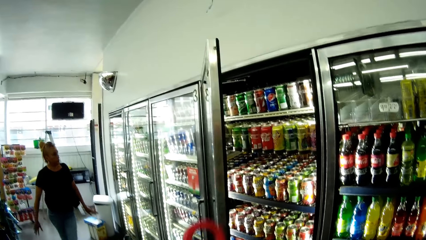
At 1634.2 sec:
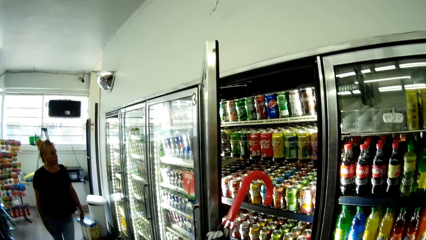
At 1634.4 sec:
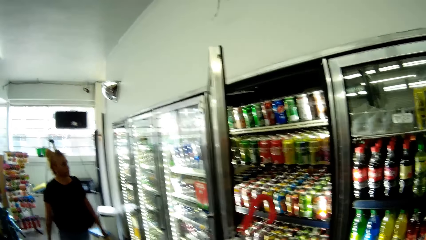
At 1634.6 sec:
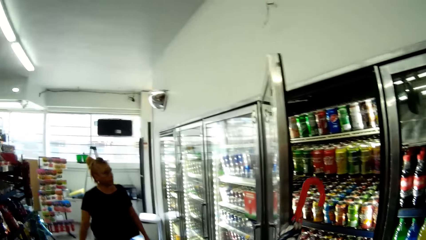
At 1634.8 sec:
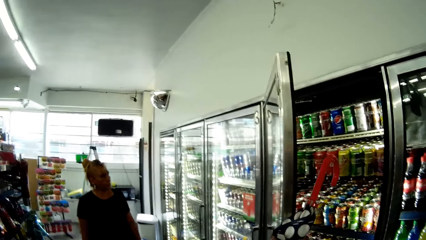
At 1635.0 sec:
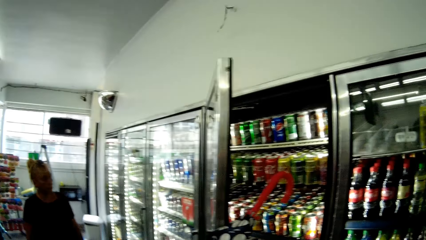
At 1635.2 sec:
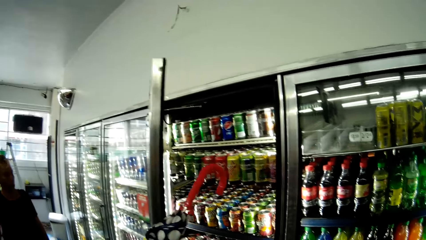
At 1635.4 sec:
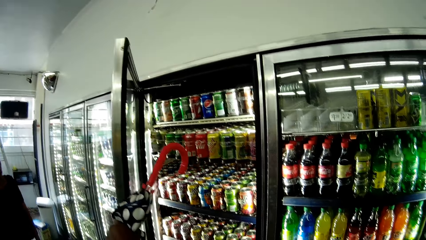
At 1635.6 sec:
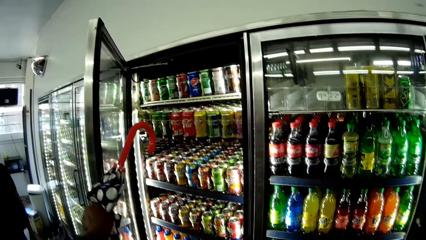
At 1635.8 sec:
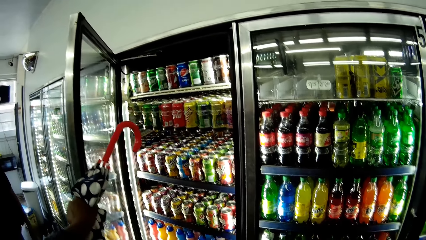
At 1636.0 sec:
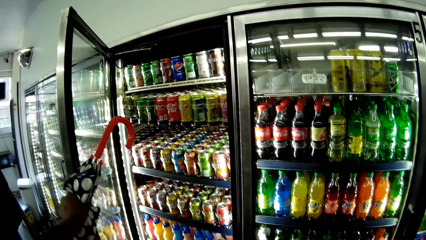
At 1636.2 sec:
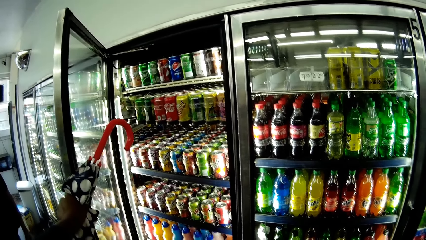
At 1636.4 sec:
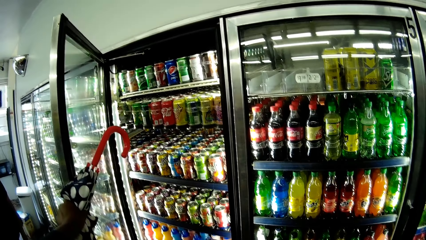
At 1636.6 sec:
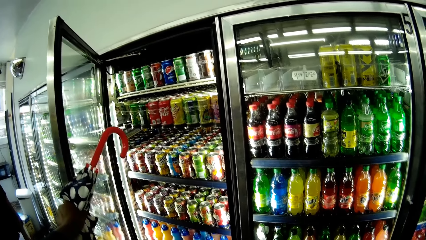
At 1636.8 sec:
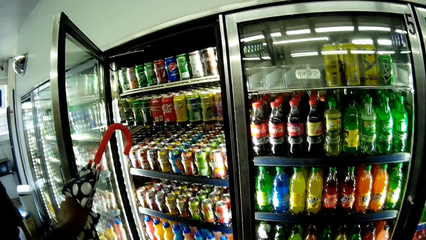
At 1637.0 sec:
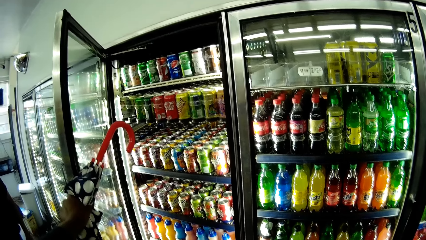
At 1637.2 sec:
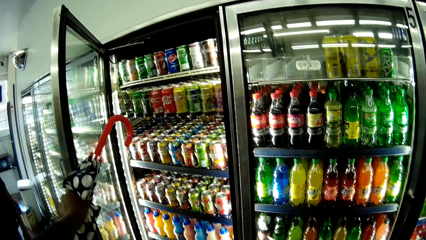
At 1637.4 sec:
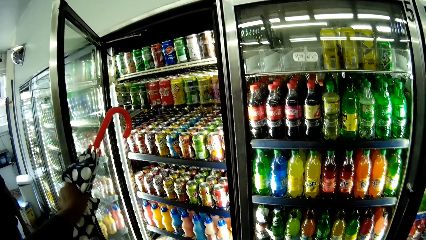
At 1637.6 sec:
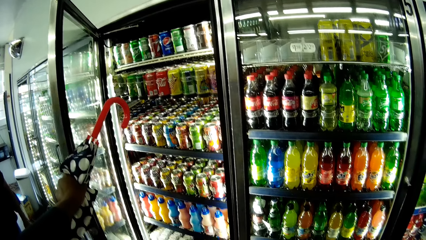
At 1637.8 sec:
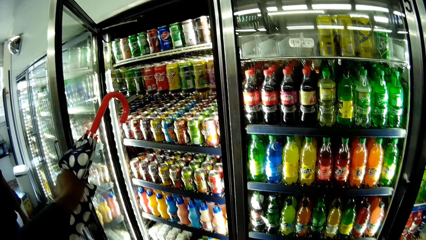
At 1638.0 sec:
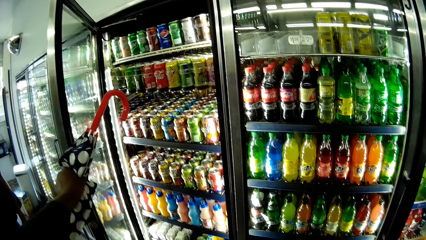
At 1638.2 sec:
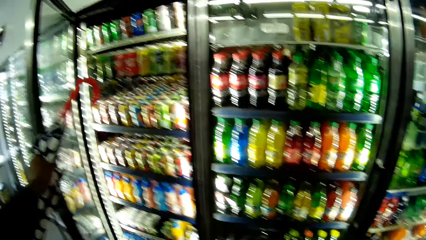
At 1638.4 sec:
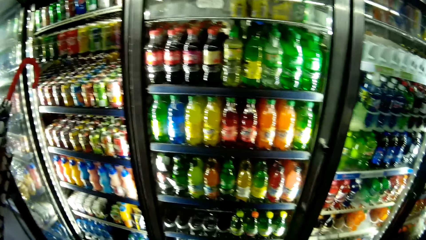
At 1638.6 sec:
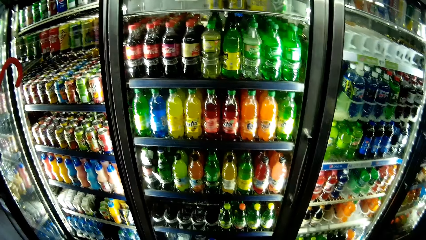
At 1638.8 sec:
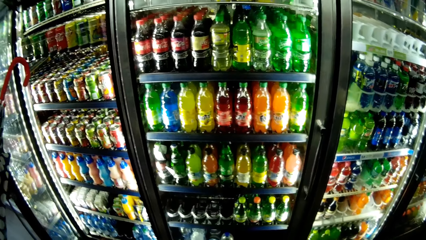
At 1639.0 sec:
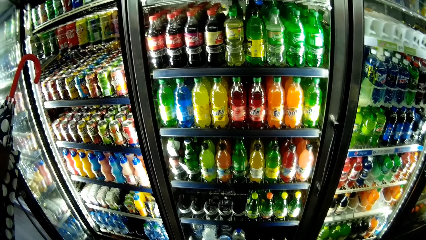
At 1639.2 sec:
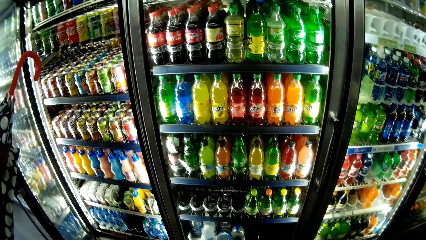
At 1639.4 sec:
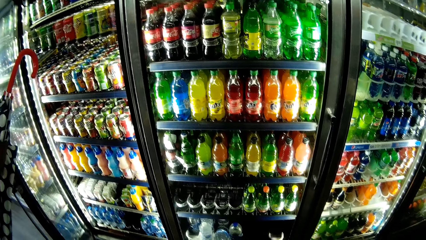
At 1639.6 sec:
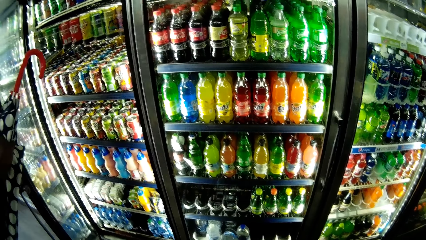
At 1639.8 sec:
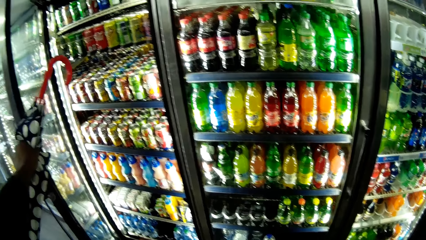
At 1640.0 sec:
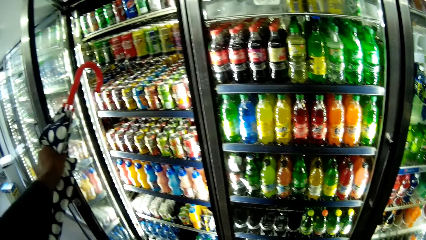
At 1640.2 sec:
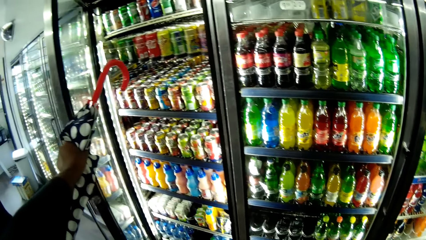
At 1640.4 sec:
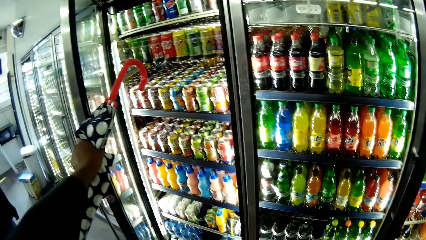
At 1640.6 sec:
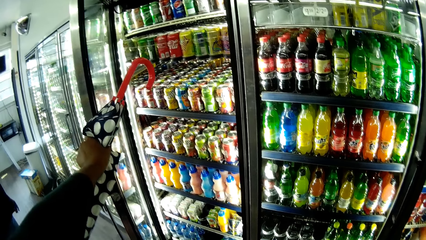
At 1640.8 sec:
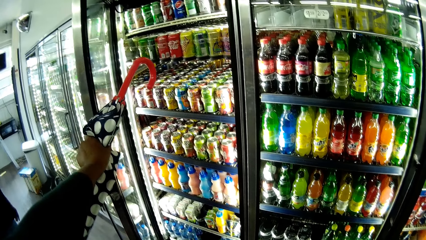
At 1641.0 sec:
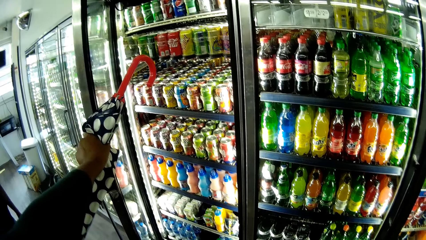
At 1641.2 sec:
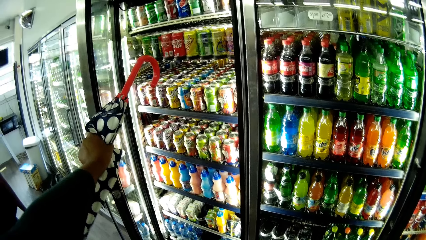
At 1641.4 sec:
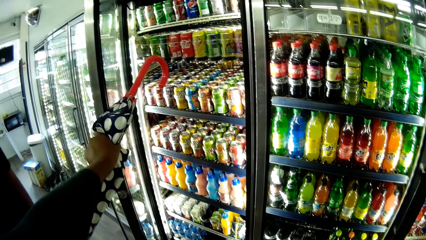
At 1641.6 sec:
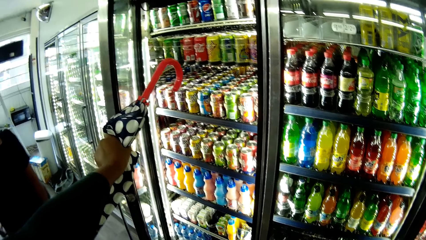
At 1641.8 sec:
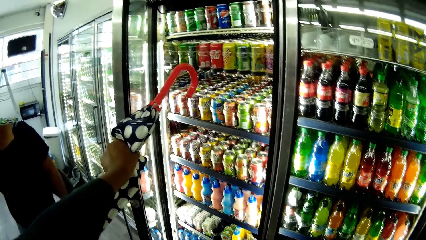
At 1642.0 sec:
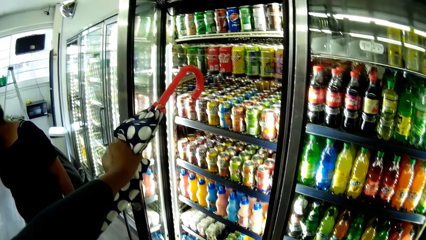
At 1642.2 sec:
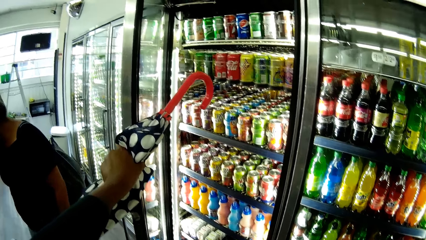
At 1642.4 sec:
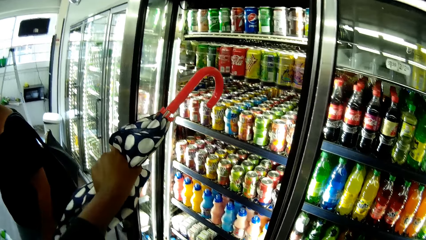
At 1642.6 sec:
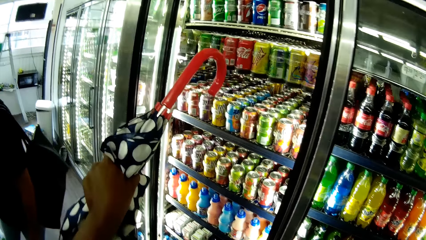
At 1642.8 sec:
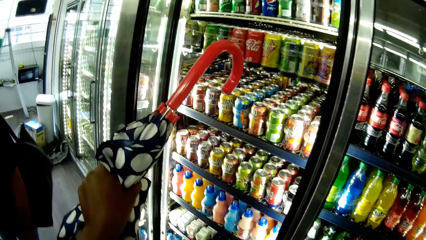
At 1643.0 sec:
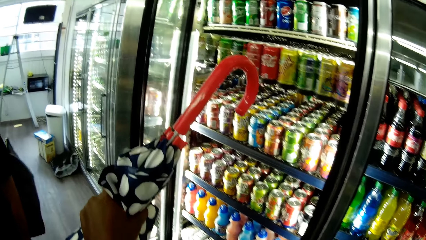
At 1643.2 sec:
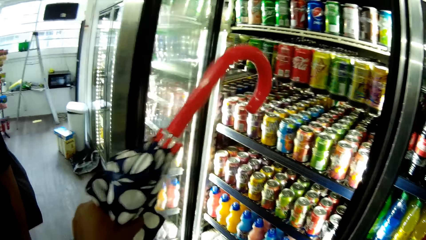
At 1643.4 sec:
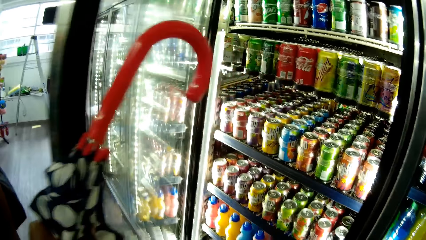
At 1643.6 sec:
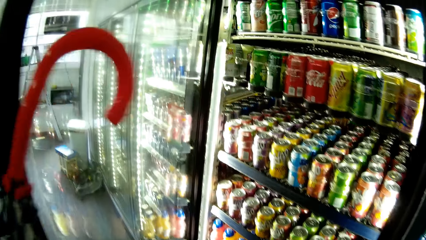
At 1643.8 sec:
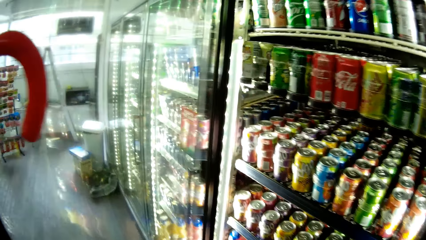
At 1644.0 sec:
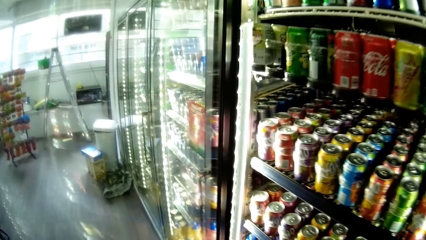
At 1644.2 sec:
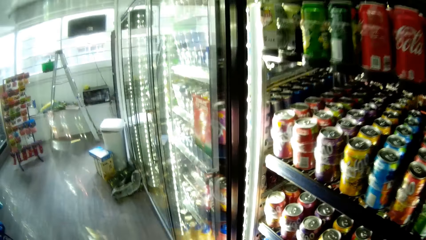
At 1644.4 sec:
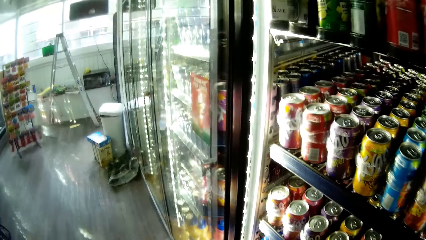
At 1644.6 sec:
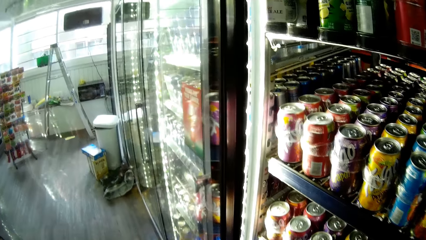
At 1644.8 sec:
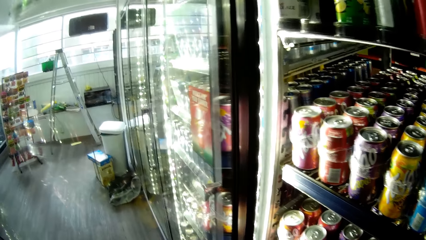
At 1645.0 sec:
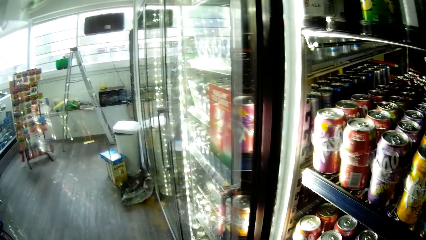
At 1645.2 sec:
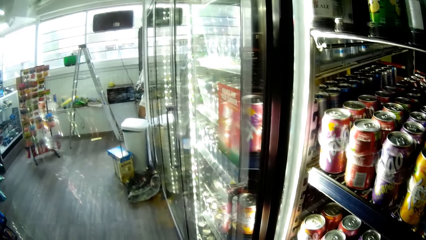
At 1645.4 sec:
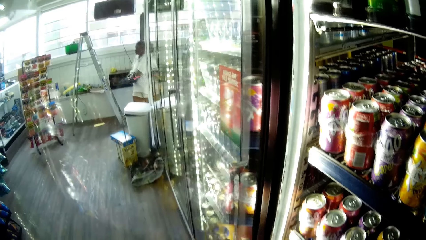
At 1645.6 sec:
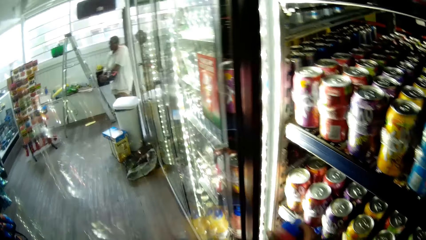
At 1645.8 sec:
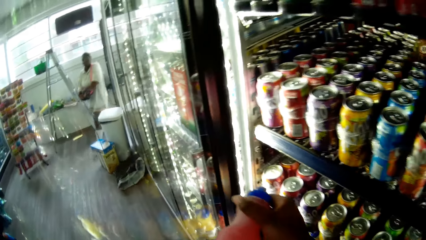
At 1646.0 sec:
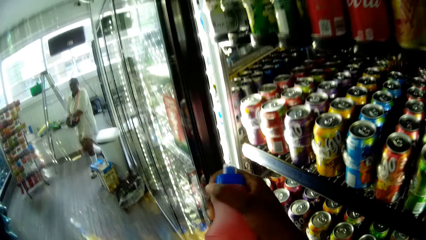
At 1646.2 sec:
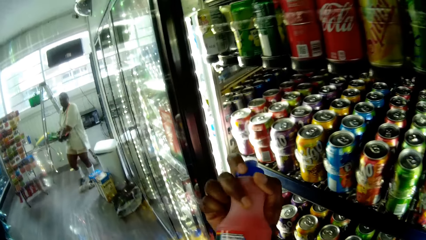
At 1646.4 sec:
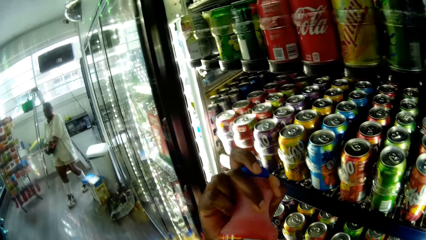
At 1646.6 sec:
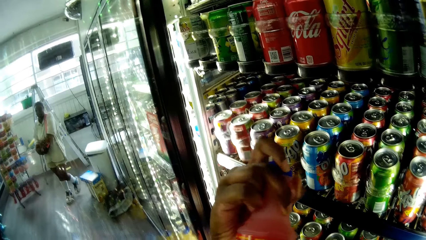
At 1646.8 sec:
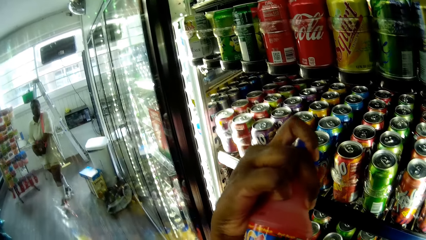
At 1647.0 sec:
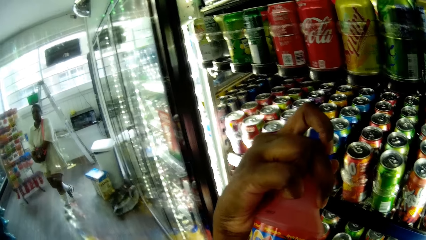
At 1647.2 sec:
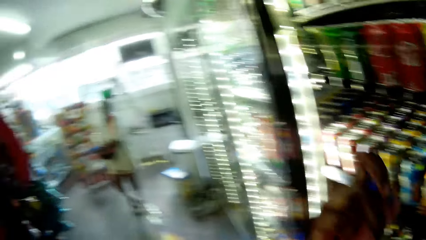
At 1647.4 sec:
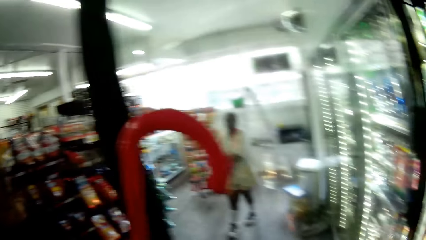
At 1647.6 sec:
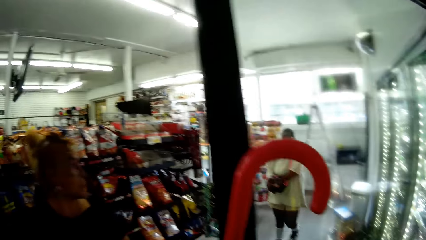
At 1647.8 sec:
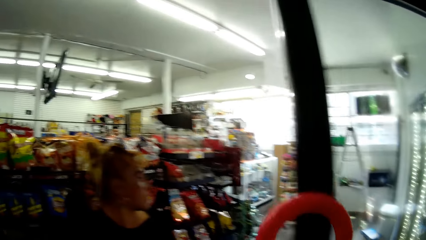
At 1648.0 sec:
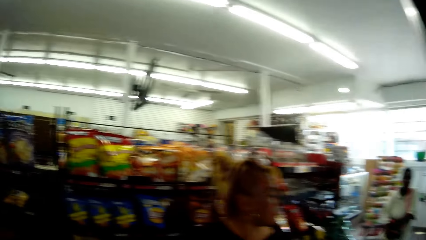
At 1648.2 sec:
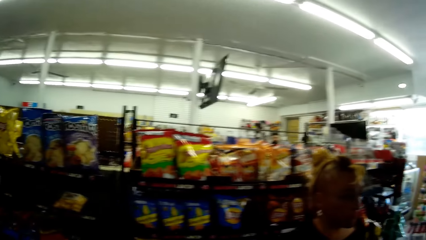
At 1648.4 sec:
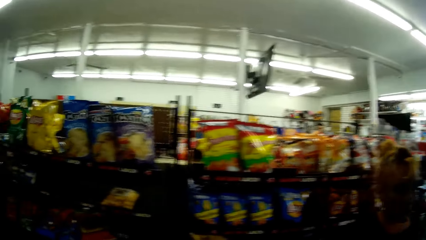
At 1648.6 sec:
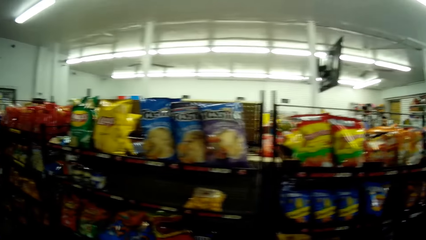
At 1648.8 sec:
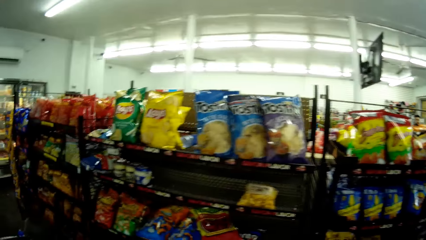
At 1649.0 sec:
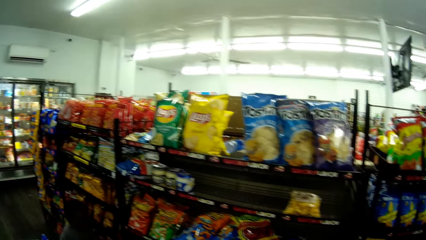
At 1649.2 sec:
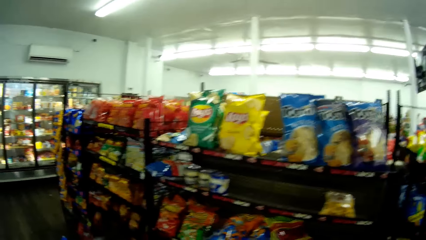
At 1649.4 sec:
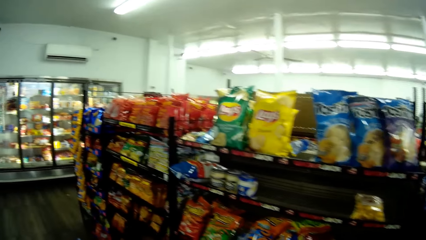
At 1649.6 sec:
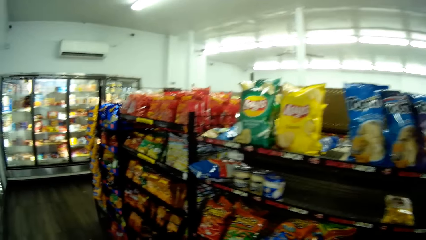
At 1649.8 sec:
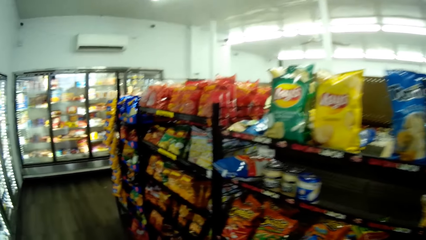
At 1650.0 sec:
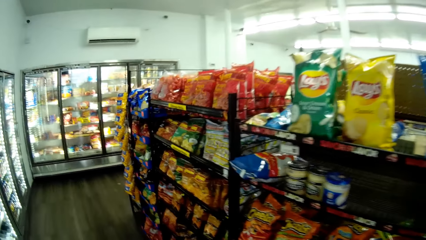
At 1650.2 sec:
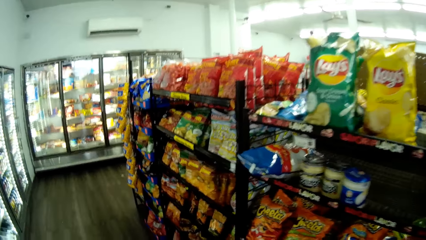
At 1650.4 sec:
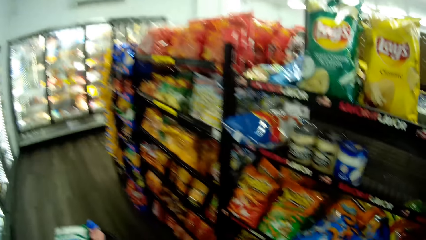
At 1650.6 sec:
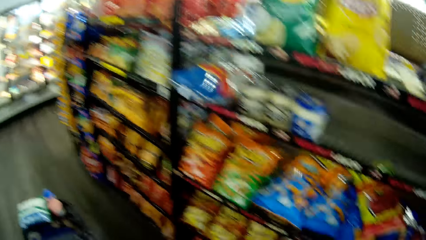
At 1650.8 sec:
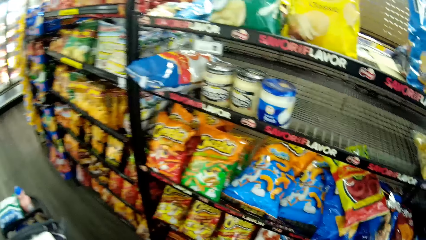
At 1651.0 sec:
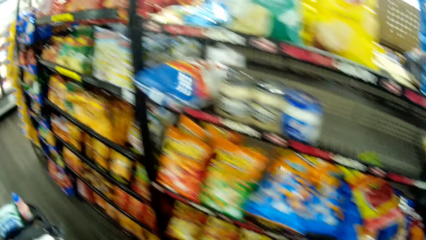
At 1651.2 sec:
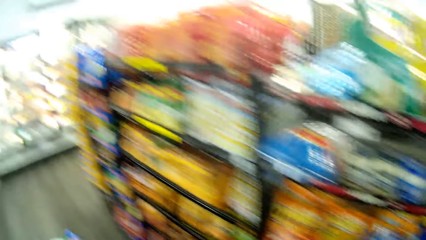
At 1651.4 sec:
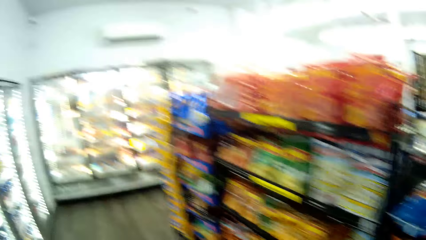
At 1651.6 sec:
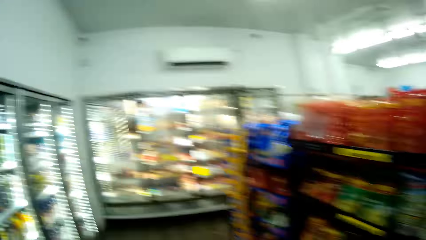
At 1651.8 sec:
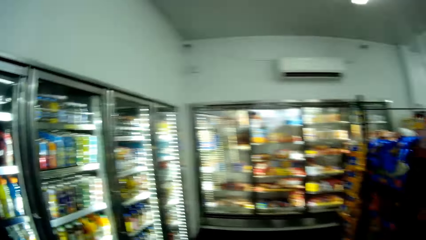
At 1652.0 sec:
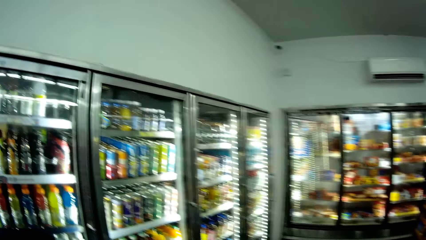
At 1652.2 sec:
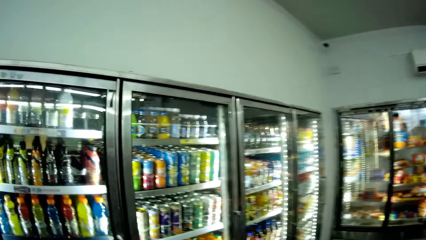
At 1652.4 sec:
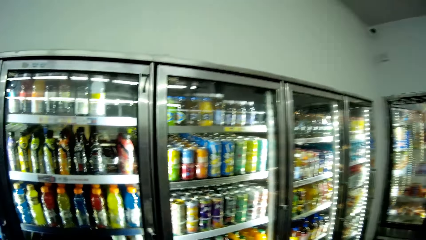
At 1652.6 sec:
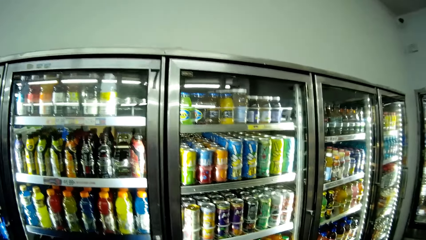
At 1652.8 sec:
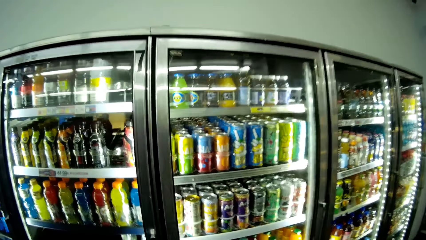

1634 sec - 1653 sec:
The camera wearer opens the door of a chiller with her left hand. She looks around. She holds a bottle of drink with her right hand. She looks at the bottle in her hand. She walks around.
